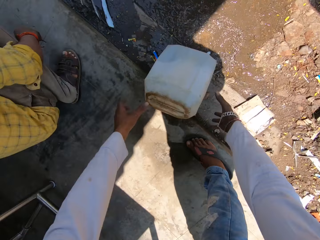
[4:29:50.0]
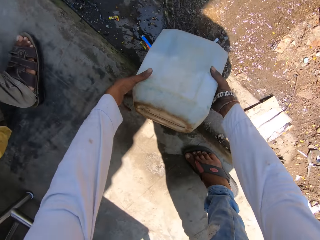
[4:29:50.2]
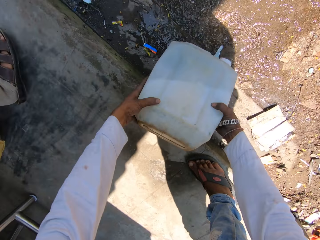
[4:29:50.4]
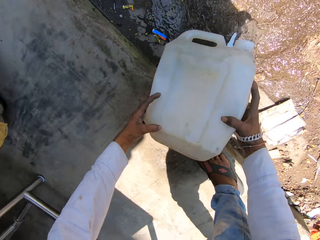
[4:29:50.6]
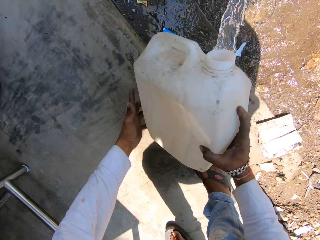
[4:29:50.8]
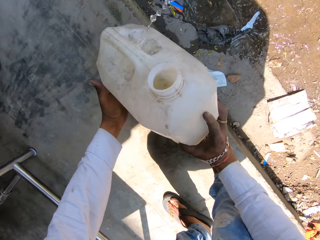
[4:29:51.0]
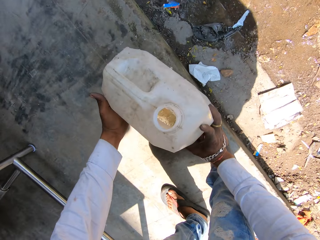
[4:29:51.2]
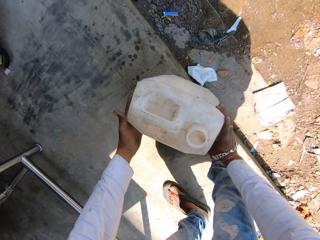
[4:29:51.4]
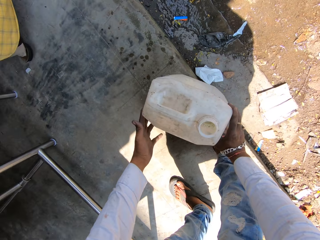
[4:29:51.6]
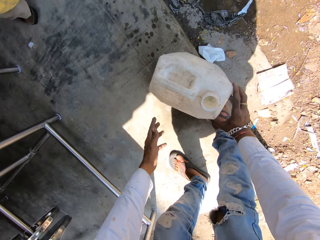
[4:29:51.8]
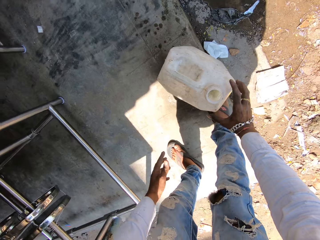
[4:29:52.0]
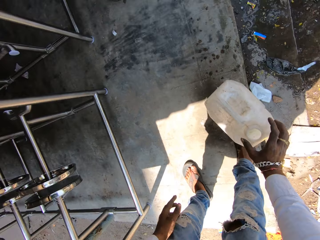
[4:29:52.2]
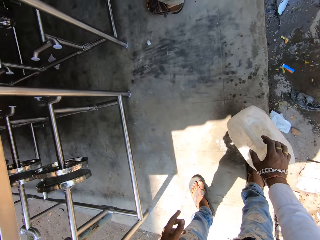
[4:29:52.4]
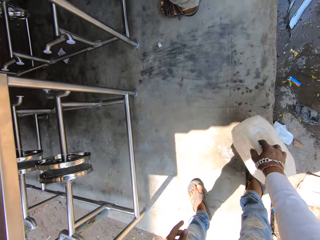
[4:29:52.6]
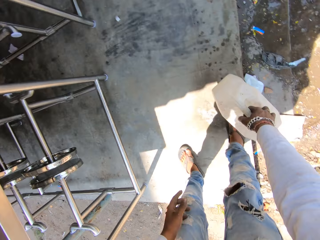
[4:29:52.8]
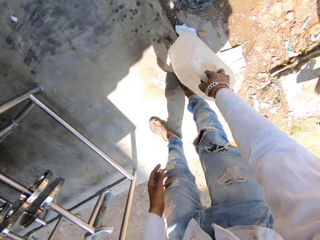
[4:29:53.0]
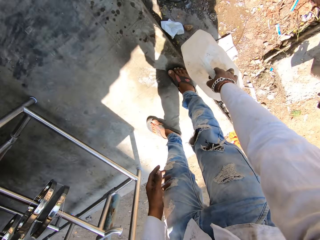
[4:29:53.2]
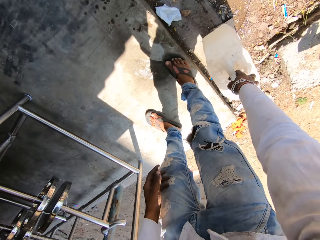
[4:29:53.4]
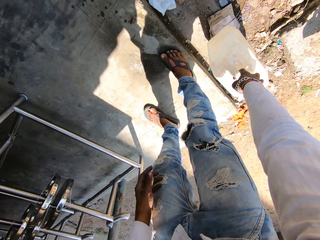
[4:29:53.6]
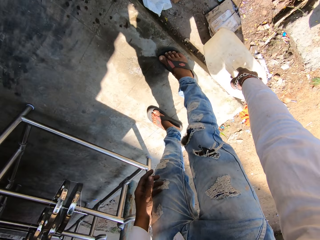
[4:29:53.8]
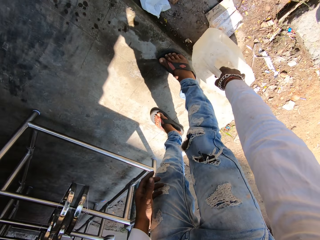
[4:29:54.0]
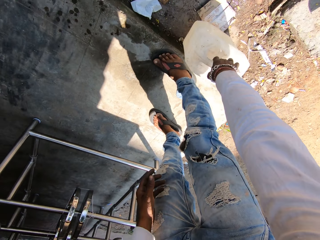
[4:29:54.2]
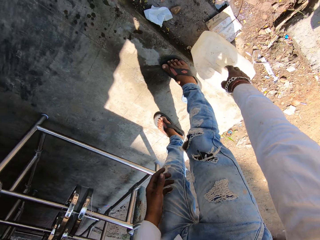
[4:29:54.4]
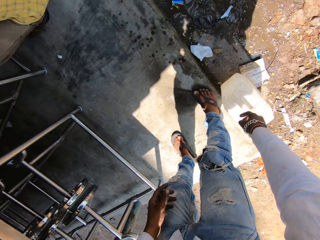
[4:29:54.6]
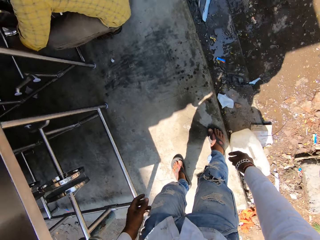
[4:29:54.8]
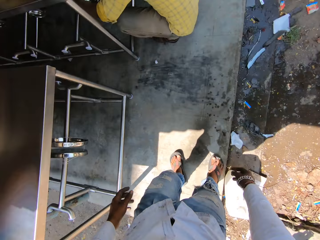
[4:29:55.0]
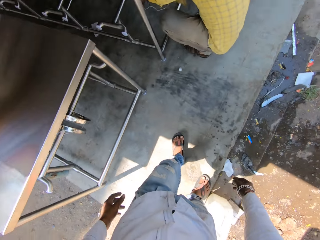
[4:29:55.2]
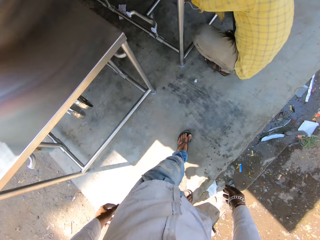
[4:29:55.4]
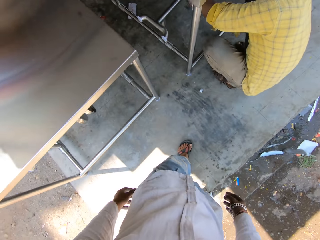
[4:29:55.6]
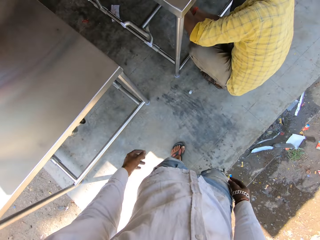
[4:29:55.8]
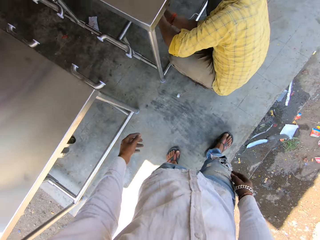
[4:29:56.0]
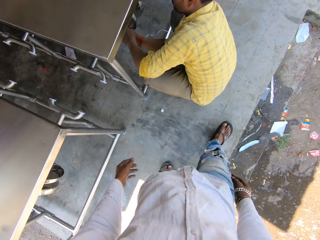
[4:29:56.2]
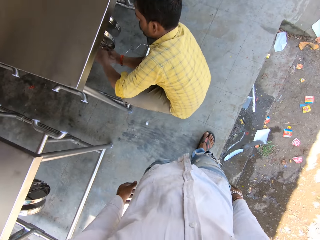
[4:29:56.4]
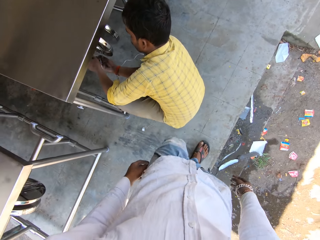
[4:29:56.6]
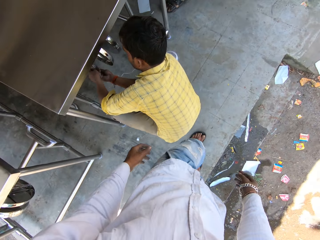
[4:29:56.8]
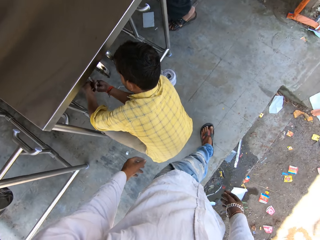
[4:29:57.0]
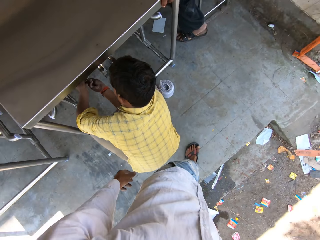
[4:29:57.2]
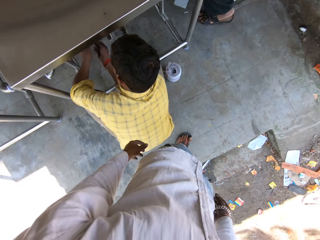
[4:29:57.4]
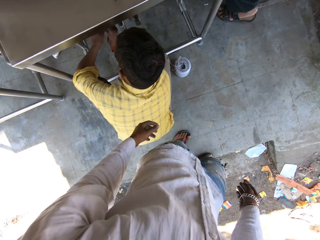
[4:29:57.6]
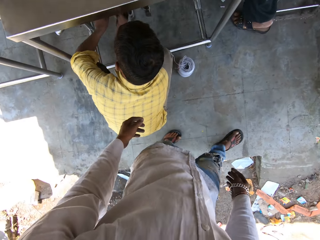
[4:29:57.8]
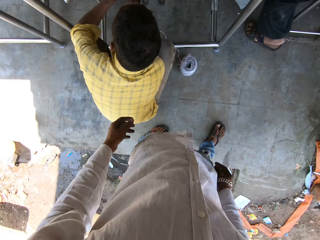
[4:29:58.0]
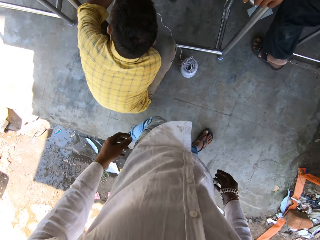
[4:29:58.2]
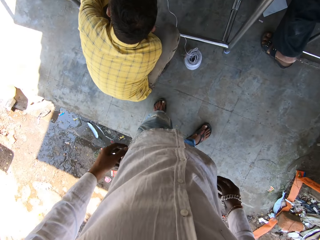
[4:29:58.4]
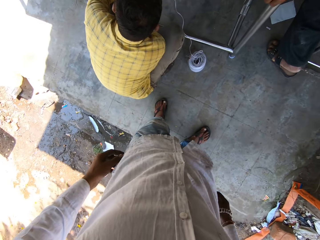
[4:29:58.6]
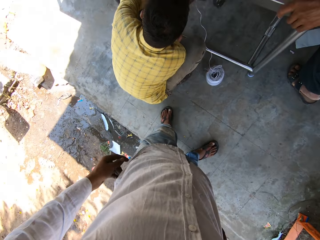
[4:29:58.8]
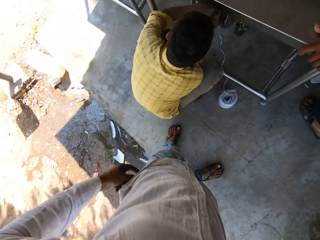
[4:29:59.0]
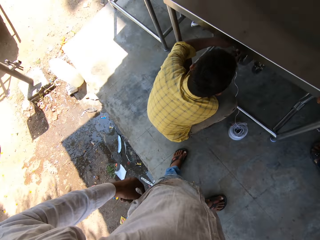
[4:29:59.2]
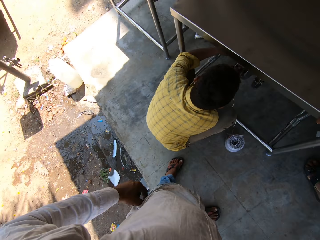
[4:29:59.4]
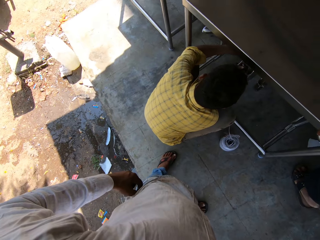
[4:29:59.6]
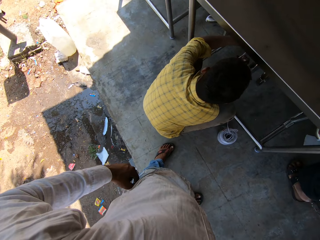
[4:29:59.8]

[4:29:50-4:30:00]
The camera wearer walks ahead. They pick up the bottle of water with both hands. They place the bottle on the ground. They carry the bottle with the right hand. They place the bottle on the ground. They move around the workshop.

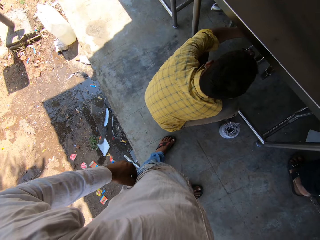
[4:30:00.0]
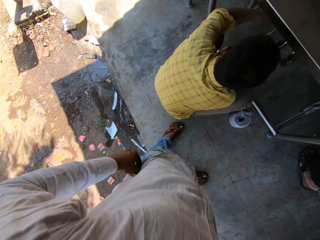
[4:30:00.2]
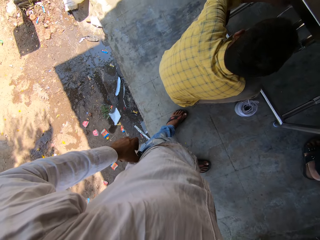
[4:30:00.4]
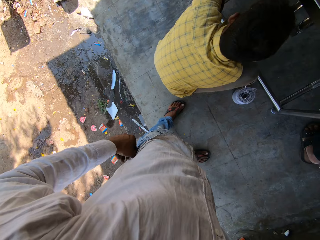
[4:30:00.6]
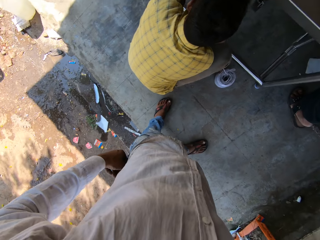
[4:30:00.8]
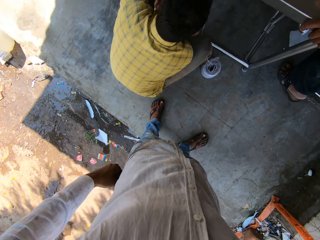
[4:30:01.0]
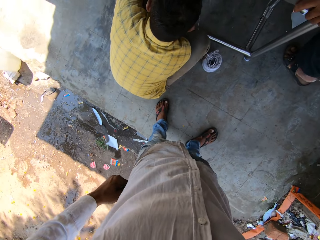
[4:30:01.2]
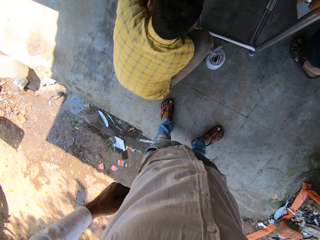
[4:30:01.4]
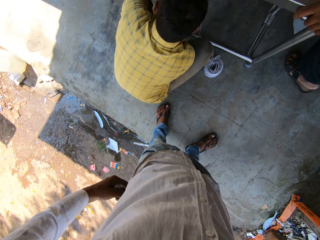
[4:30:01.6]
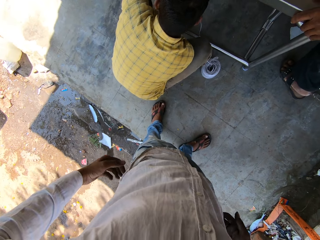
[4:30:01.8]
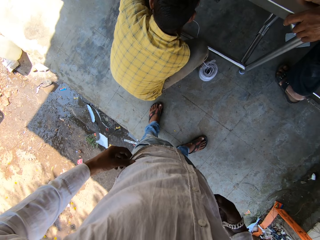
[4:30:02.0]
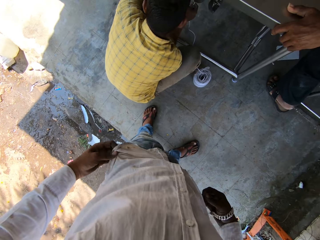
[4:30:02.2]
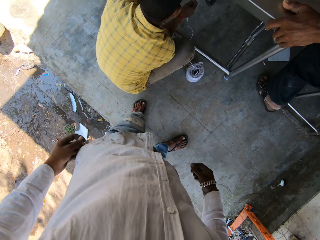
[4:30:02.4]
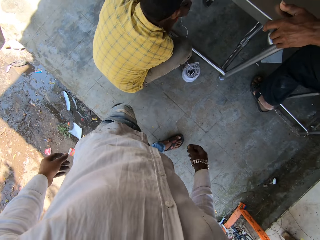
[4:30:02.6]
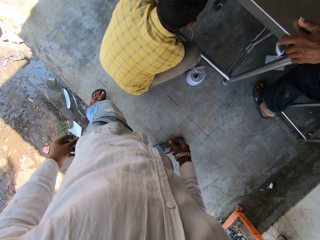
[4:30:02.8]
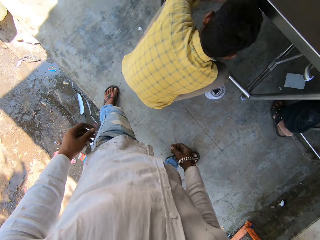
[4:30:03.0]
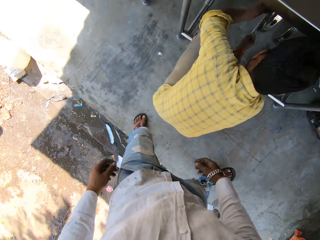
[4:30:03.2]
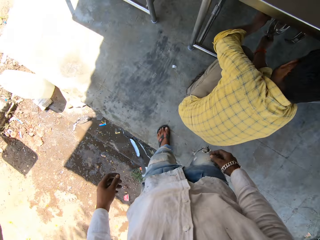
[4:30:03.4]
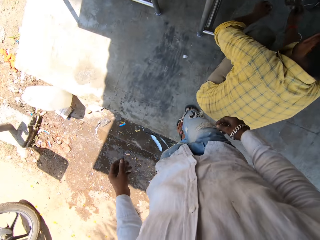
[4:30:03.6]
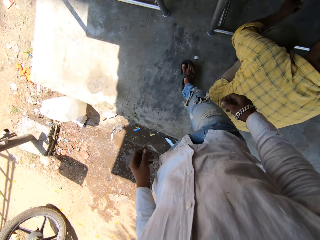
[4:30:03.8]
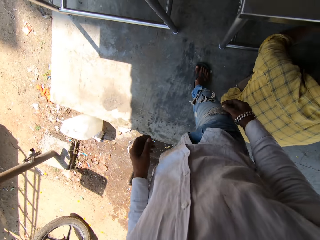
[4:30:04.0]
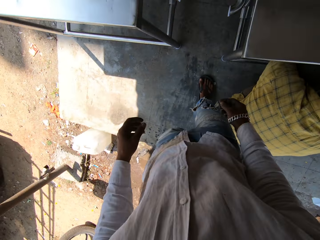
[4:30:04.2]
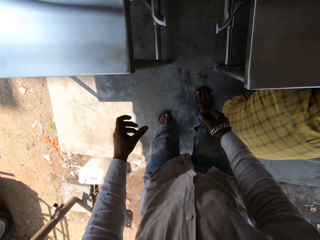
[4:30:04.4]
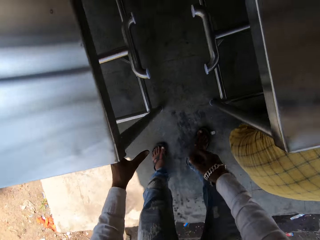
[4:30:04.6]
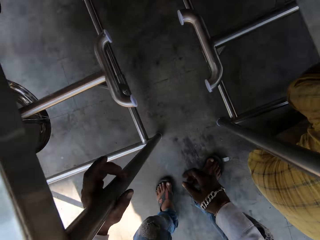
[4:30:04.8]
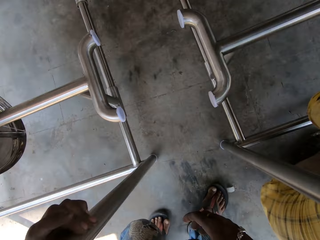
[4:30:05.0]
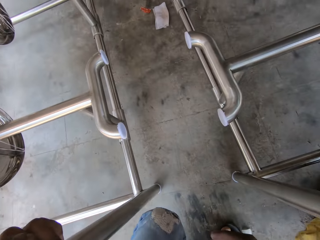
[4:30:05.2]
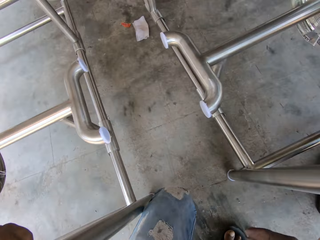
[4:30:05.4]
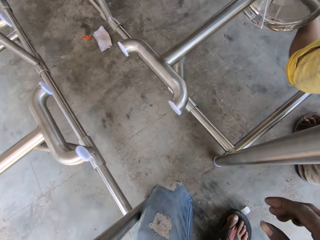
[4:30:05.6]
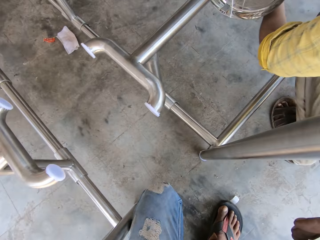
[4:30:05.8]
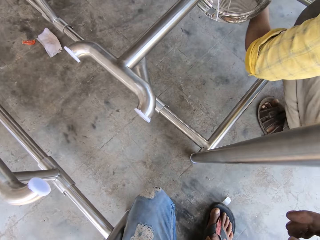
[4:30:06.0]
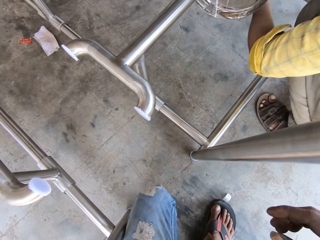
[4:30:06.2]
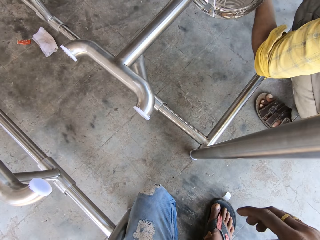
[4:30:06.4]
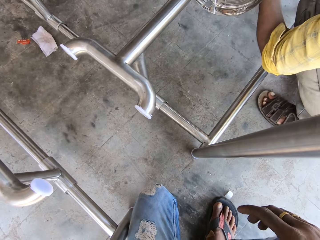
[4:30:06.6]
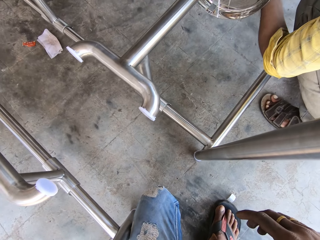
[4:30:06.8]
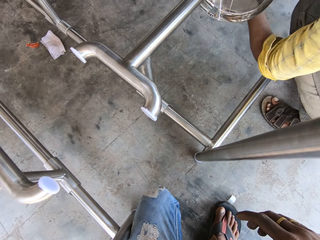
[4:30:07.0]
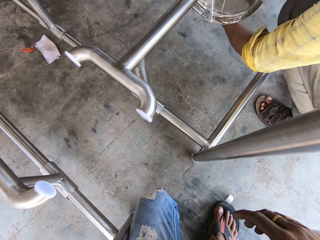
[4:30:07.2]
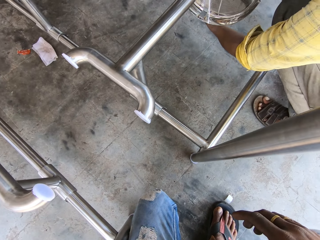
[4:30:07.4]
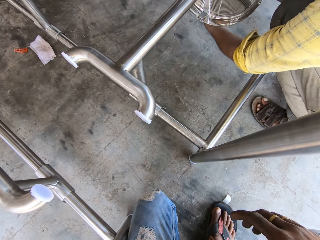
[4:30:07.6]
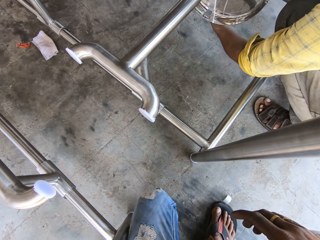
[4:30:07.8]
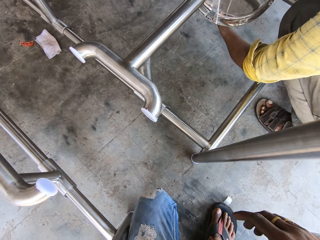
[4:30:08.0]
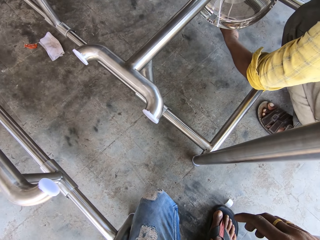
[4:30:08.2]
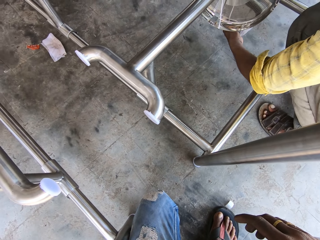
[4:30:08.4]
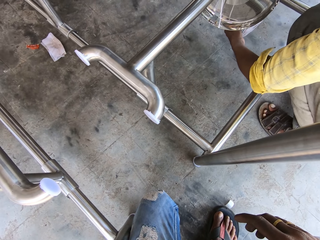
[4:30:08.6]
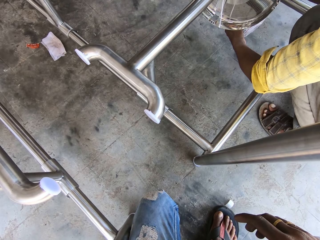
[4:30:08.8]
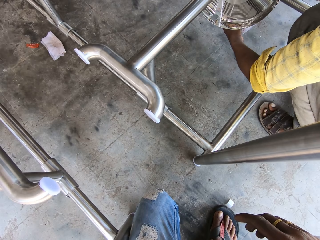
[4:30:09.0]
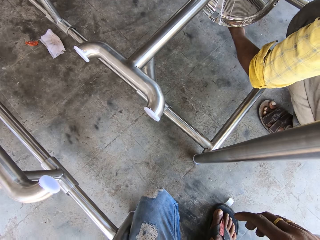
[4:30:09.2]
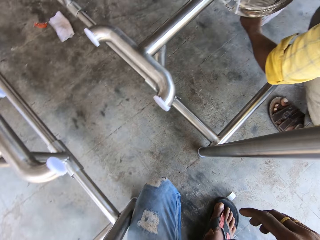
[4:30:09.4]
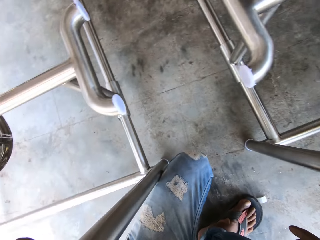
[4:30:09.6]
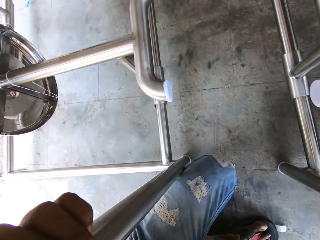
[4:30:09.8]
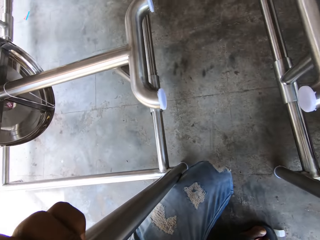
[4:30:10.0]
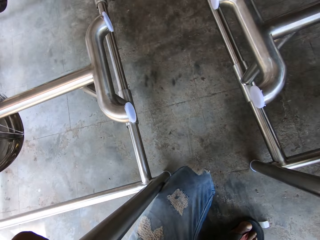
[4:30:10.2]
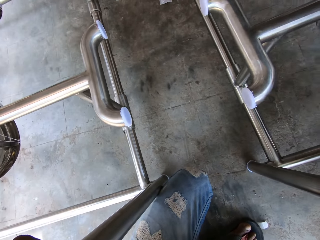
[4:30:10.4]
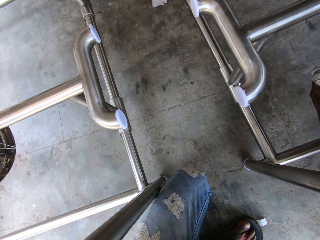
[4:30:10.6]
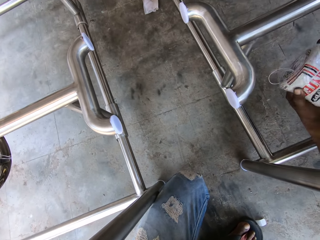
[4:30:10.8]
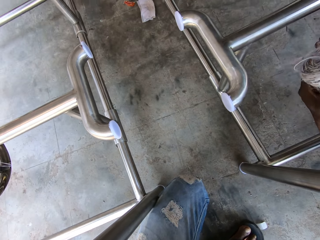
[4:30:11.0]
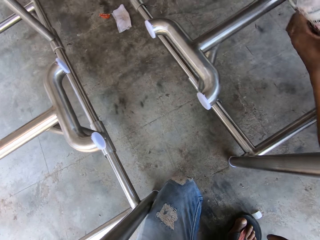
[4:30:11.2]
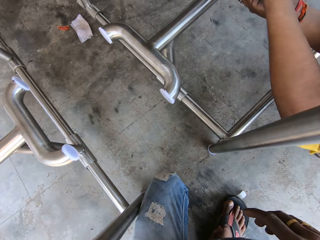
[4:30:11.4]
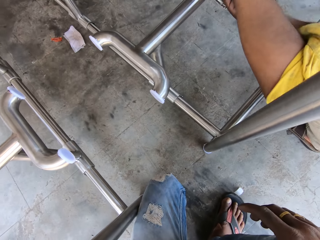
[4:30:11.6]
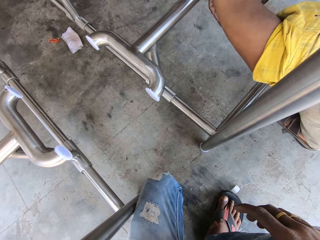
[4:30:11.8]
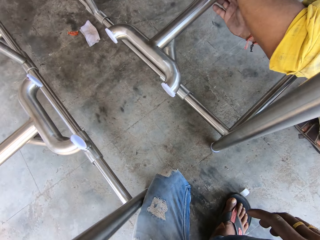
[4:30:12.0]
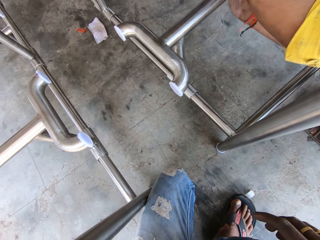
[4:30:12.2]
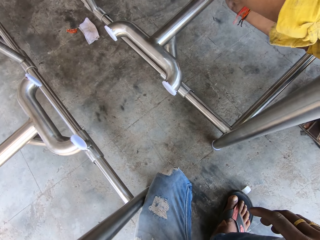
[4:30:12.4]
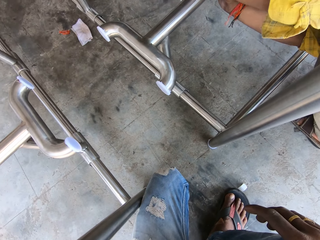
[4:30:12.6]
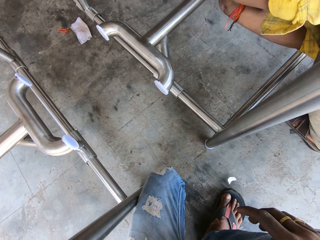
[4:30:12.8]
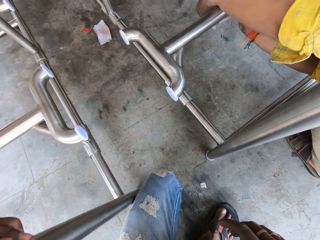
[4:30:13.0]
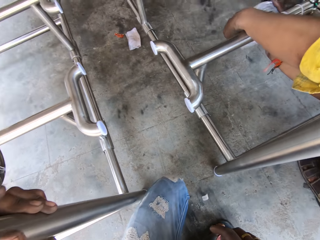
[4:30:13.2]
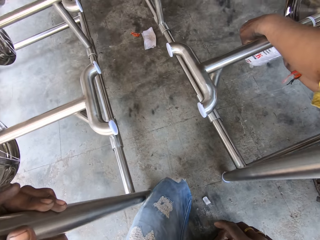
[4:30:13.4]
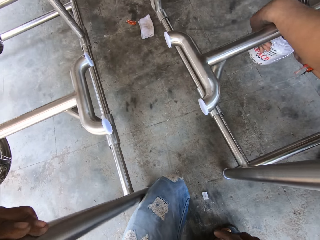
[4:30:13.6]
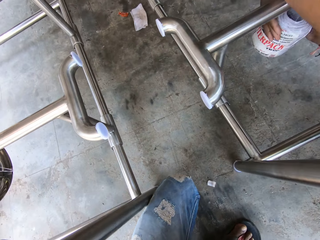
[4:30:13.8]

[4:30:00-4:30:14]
The camera wearer stands behind a man. The camera wearer looks around. They pull the trouser with both hands and adjust their trouser. They walk ahead and squat down. They lift the right hand, hold the pole with the left hand and look around.
